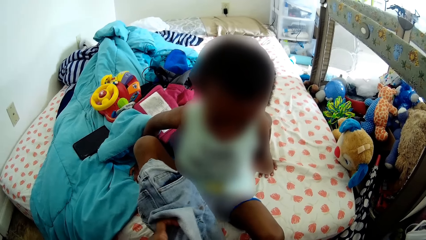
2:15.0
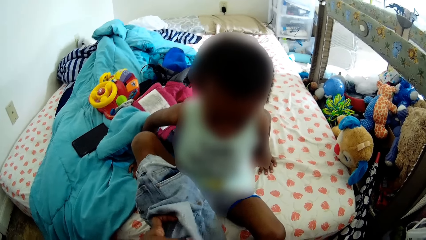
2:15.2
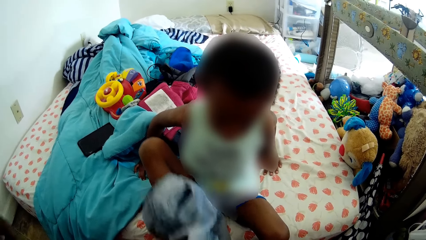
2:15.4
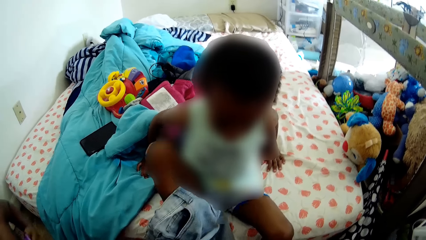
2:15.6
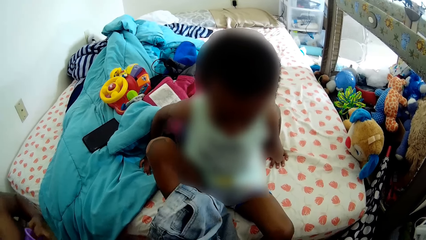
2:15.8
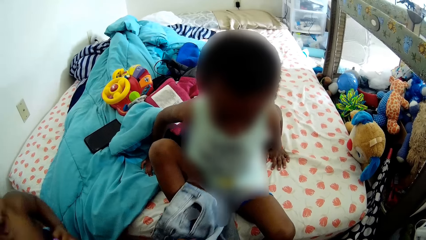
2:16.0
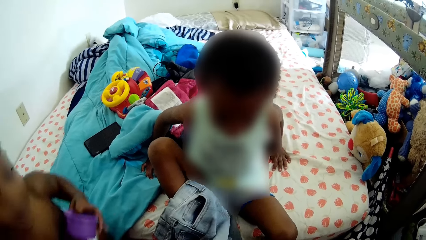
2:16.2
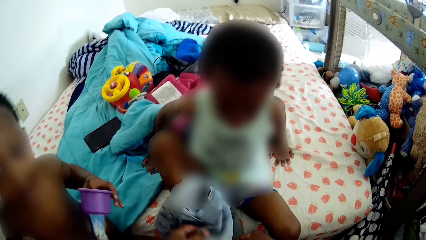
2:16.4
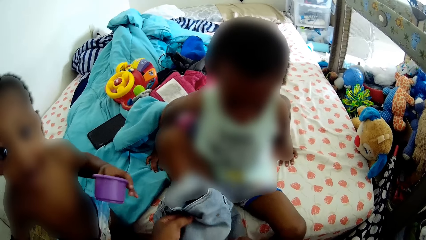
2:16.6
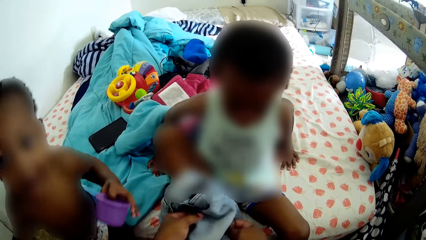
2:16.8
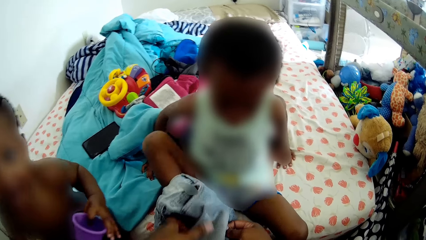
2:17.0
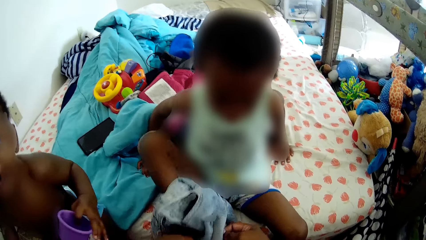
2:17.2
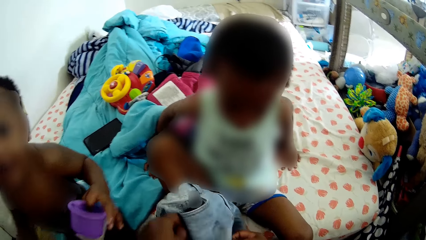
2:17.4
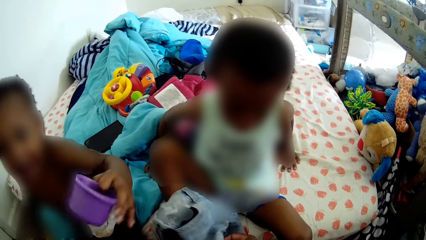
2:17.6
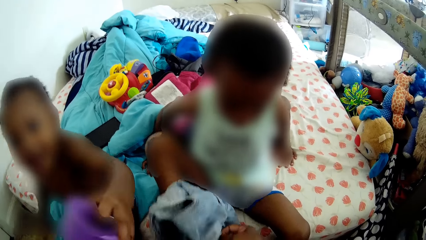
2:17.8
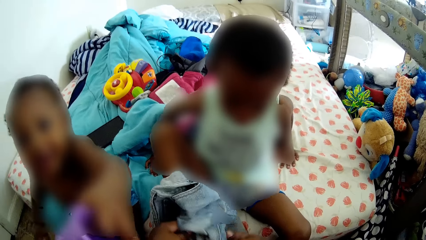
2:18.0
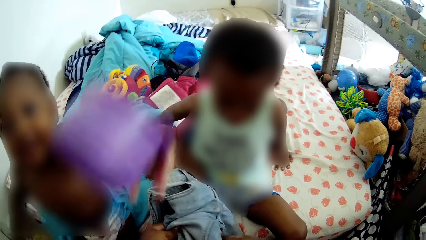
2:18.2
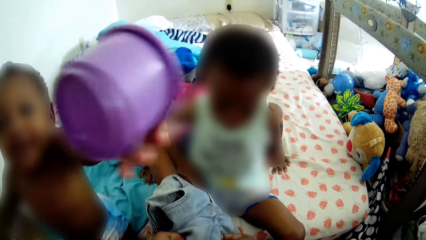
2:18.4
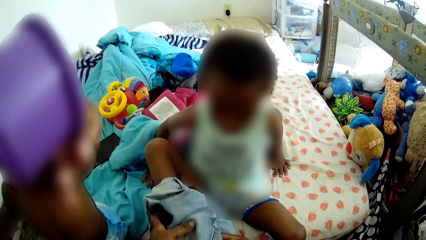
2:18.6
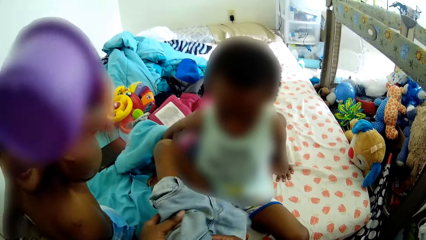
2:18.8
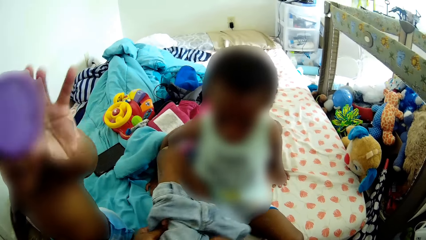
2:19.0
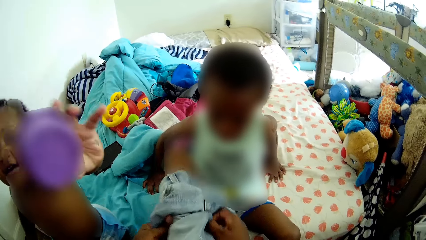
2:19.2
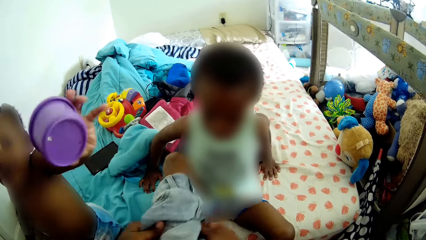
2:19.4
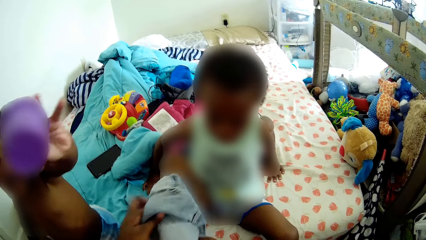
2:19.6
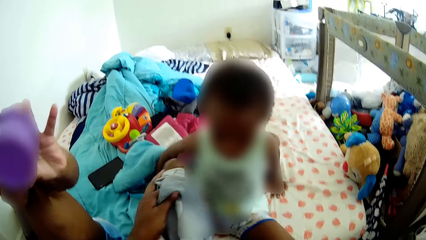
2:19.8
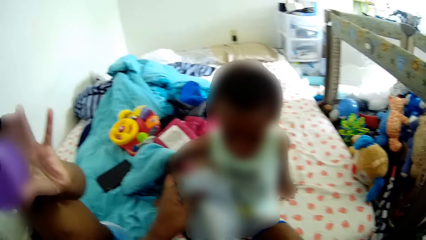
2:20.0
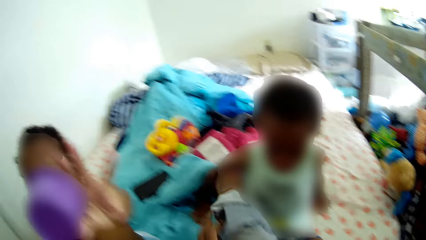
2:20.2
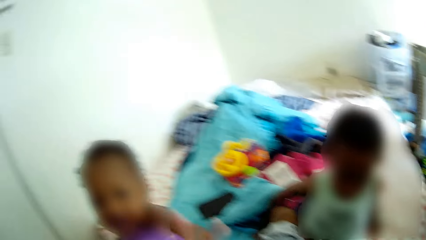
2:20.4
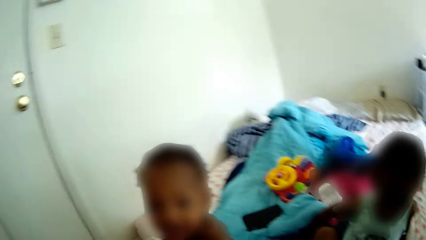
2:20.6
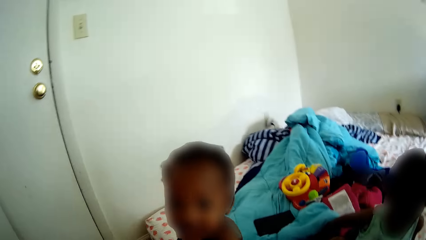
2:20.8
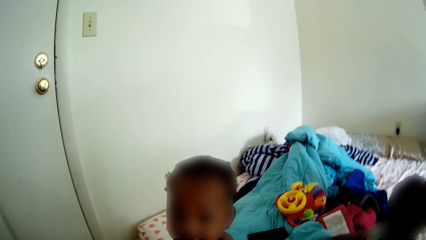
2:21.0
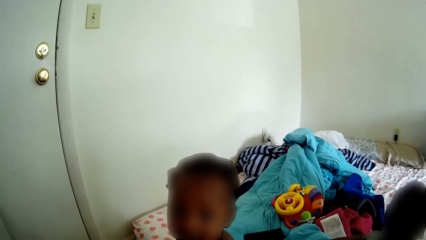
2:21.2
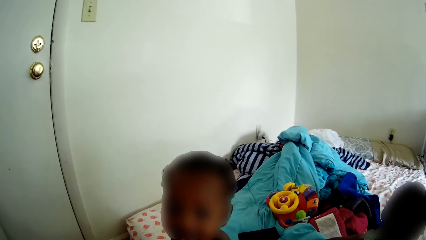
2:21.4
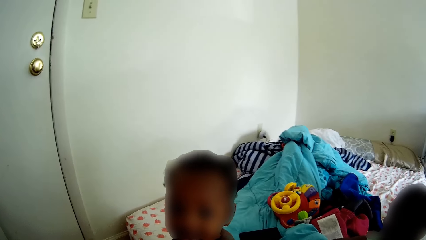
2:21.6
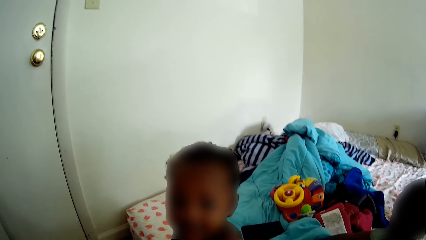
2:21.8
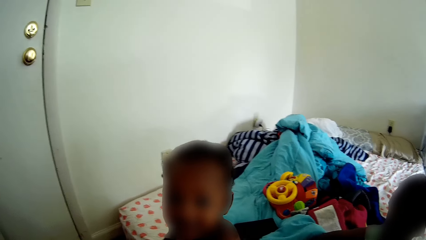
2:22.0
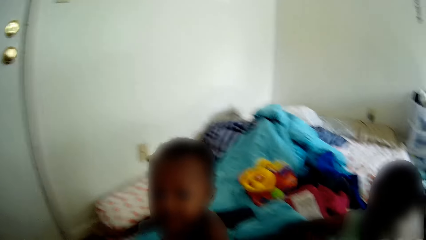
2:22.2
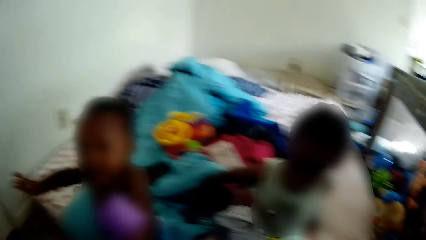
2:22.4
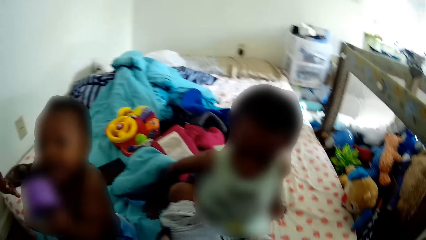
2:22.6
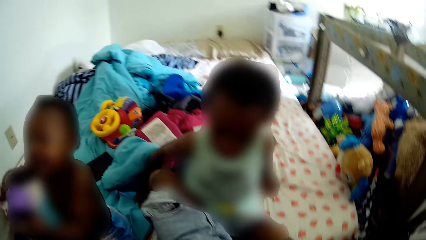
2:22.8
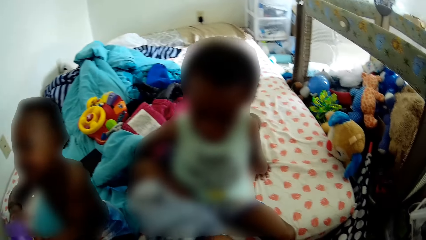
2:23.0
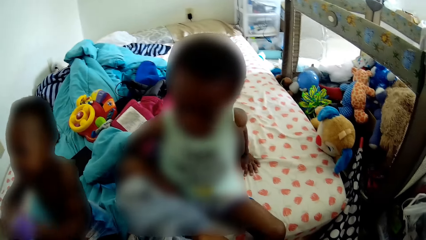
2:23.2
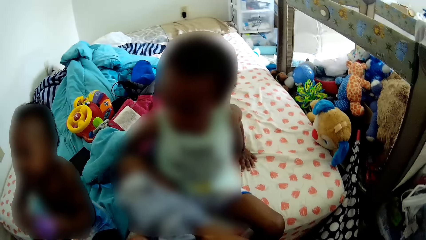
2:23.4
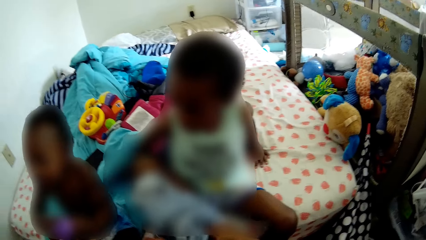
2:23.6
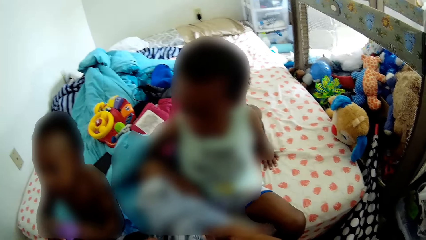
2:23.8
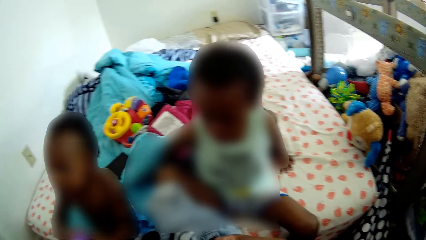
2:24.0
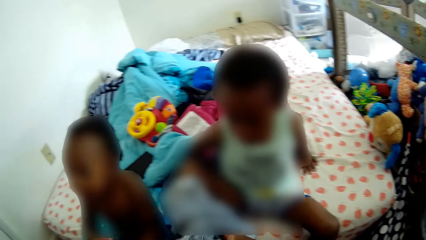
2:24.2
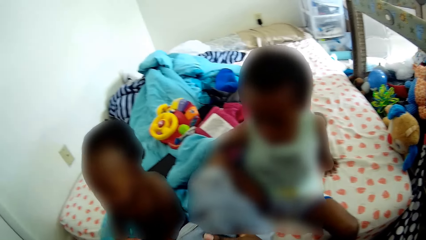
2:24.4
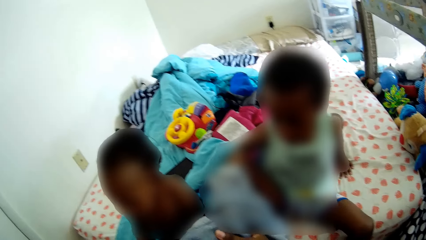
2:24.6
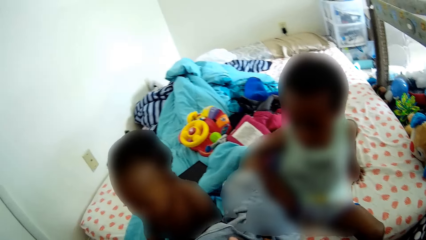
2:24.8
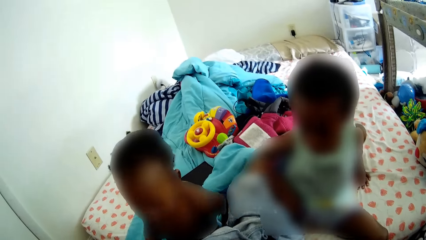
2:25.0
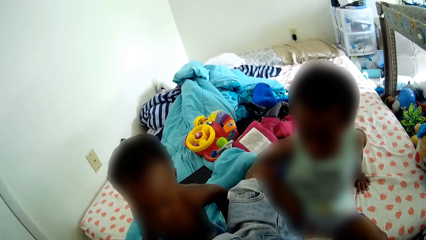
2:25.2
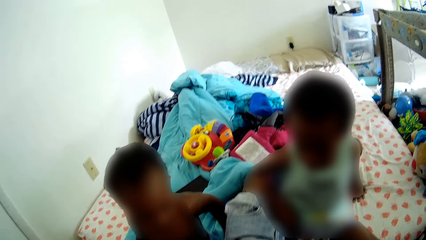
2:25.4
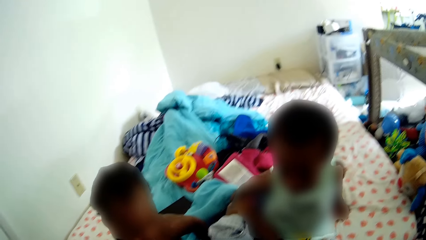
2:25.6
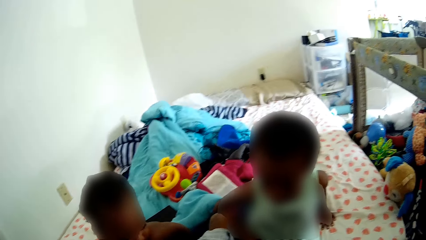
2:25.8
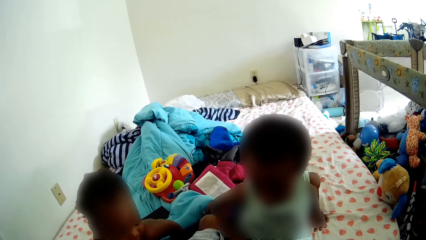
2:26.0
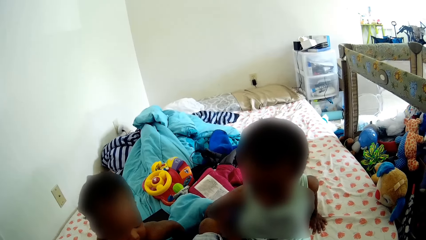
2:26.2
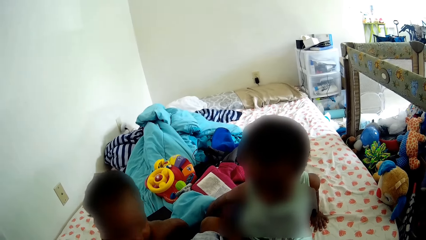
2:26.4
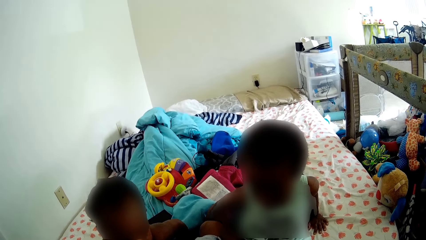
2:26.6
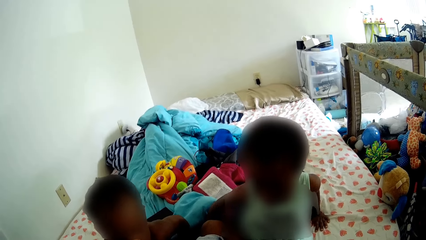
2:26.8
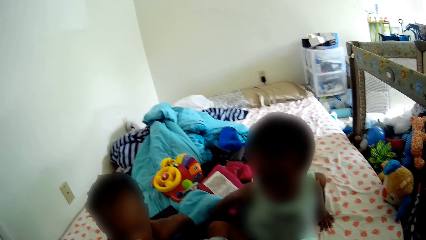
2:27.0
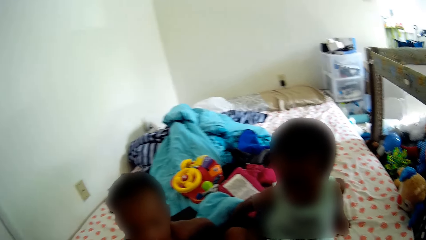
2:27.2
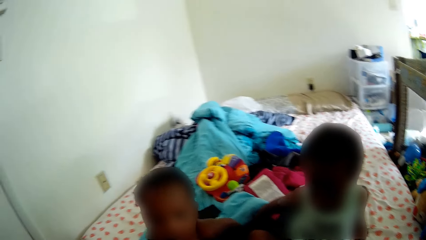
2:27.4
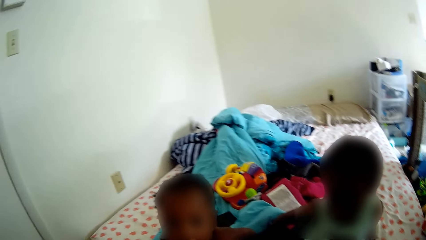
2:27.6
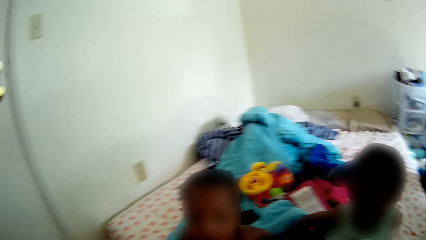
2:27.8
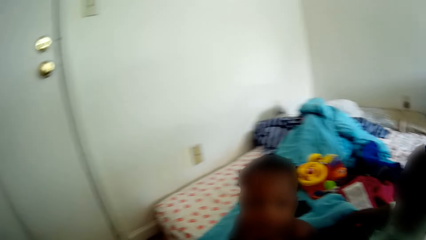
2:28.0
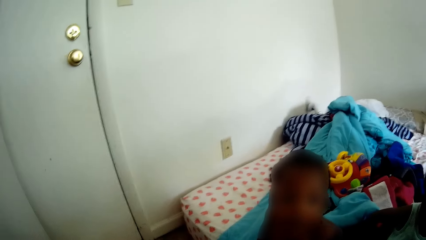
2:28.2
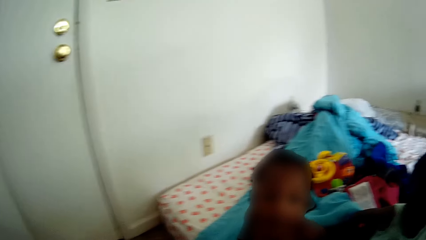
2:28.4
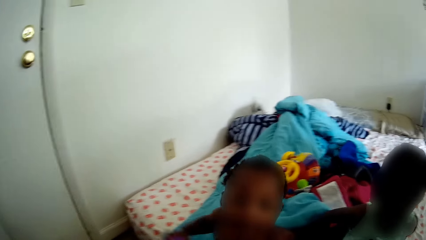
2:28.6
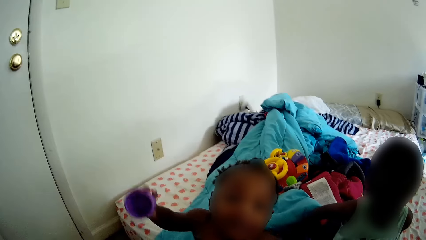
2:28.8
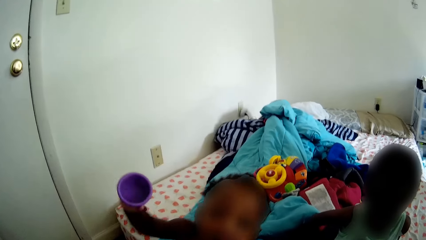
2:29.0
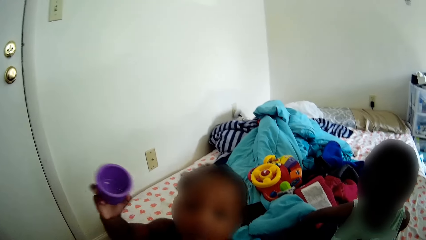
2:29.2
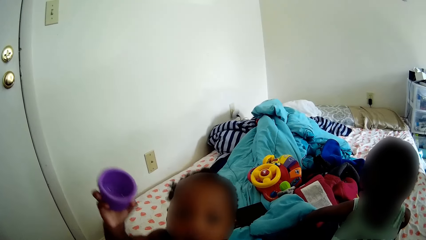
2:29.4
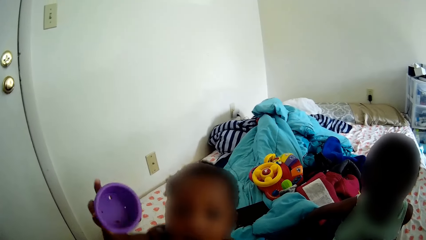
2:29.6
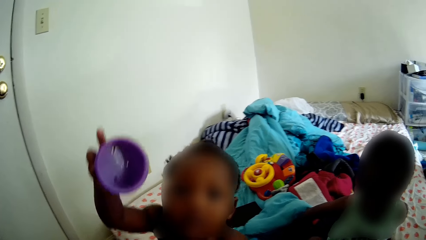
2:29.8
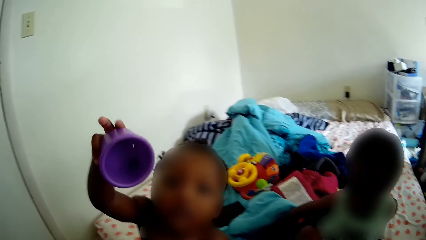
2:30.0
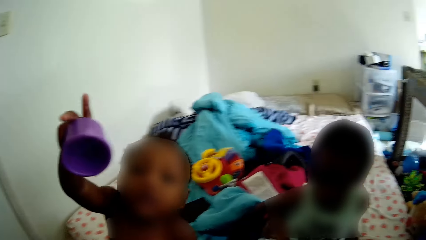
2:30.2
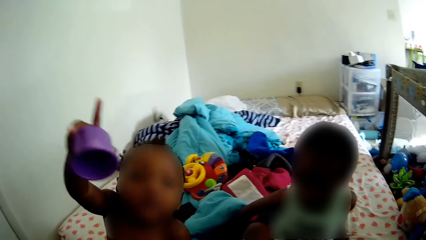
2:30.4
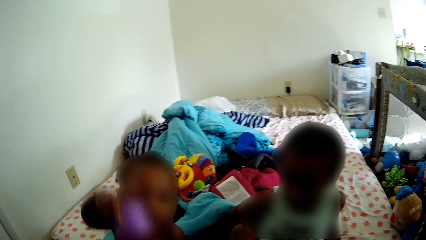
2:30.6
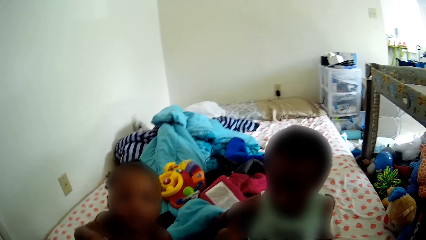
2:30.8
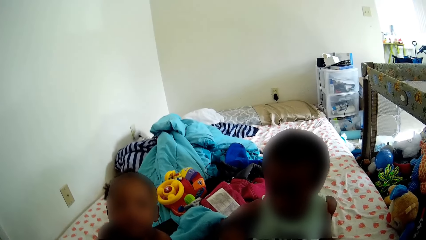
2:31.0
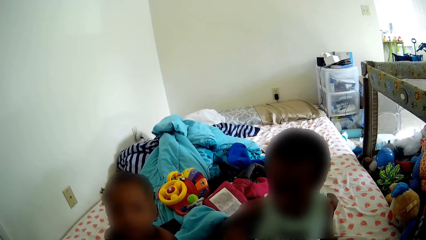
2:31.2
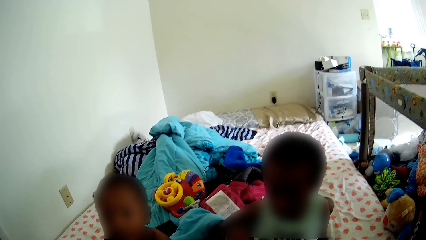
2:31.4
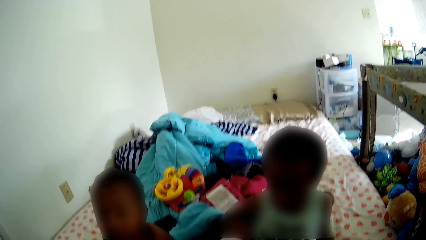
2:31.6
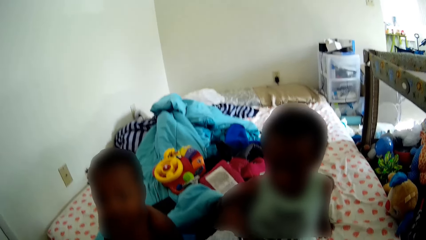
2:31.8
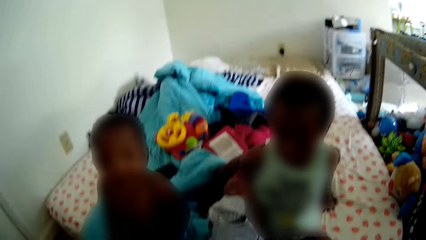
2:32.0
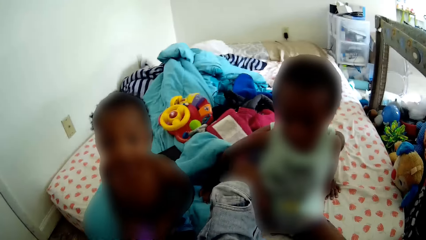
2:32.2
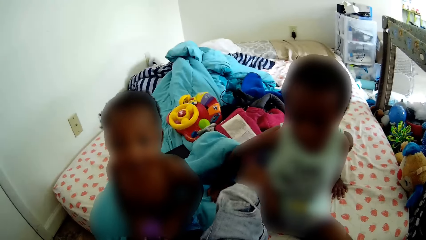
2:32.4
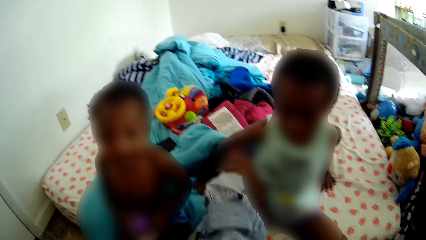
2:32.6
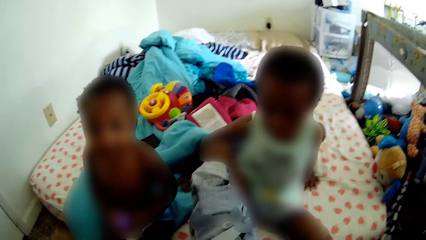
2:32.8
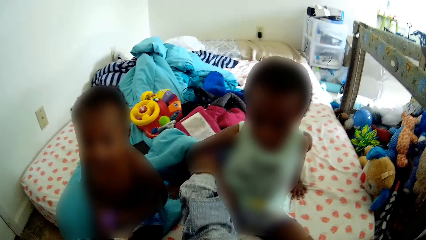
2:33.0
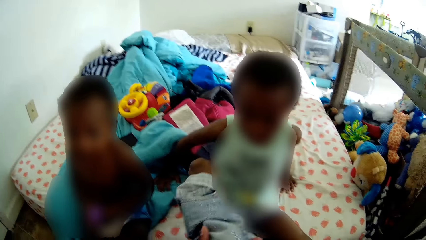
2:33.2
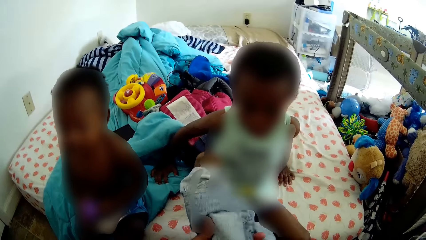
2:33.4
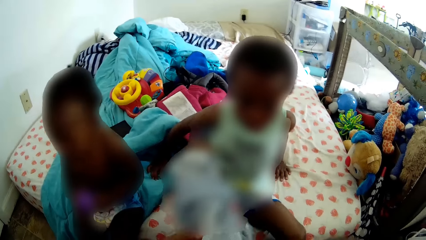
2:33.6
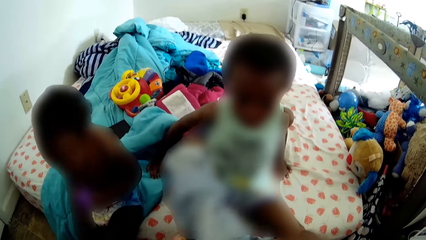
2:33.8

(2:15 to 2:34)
The baby talks to the camera wearer. The baby carries a tin up on the hand. The baby stretches his left hand towards the camera wearer. The baby stretches his right hand towards the camera wearer. The camera wearer talks to the boy.
